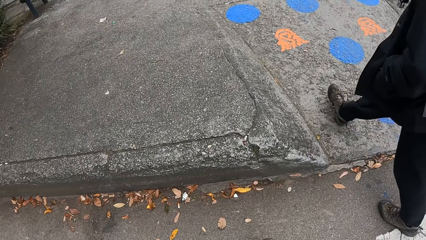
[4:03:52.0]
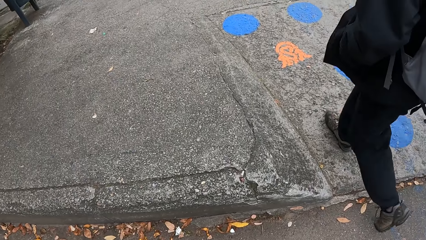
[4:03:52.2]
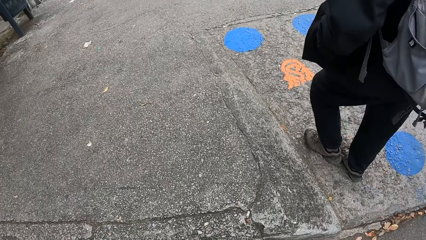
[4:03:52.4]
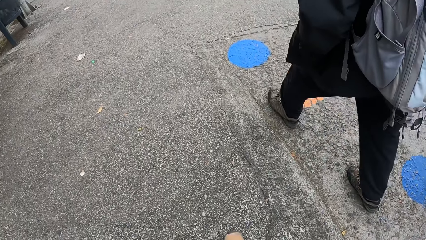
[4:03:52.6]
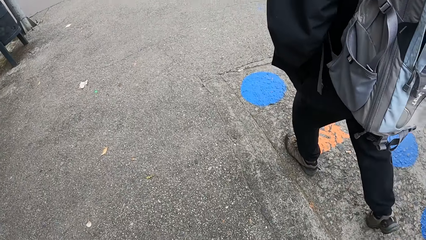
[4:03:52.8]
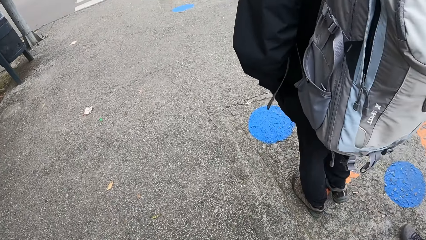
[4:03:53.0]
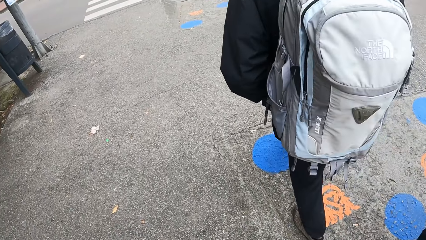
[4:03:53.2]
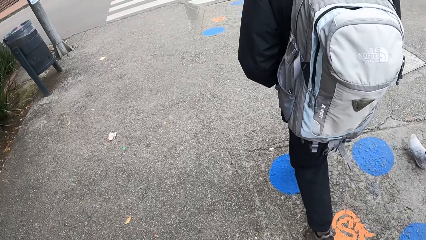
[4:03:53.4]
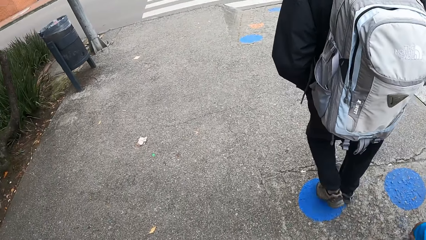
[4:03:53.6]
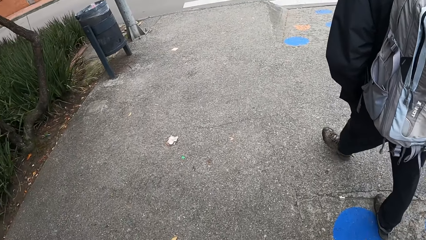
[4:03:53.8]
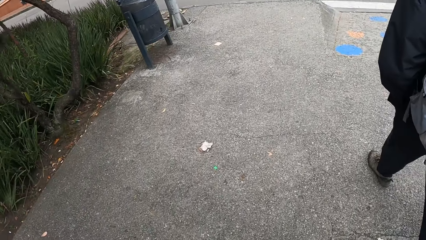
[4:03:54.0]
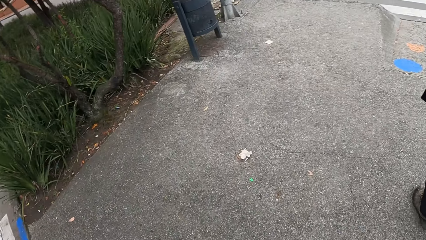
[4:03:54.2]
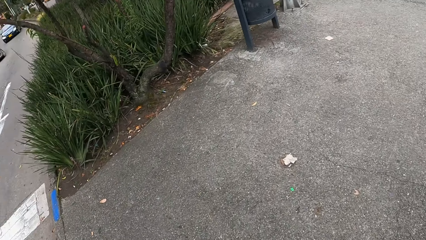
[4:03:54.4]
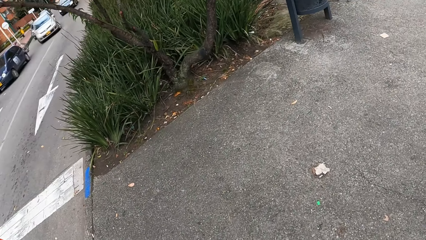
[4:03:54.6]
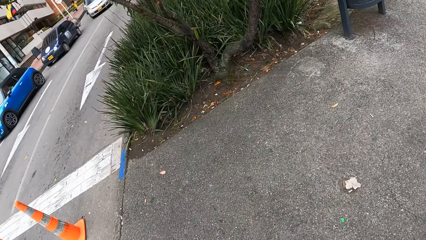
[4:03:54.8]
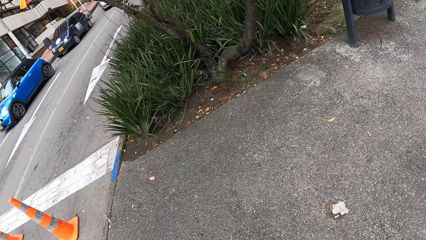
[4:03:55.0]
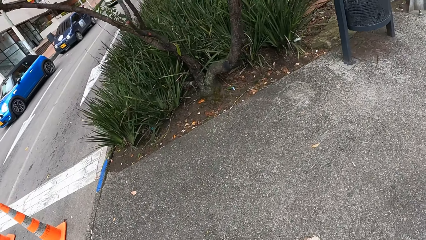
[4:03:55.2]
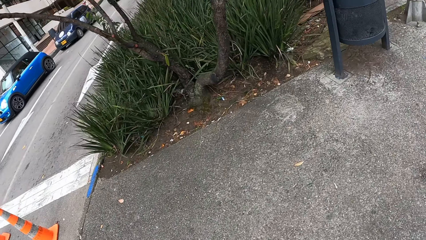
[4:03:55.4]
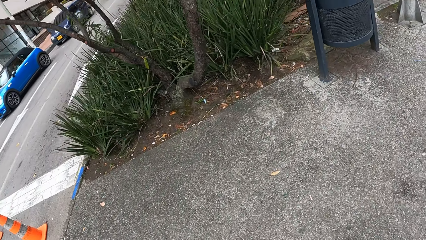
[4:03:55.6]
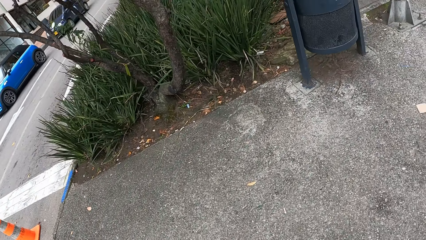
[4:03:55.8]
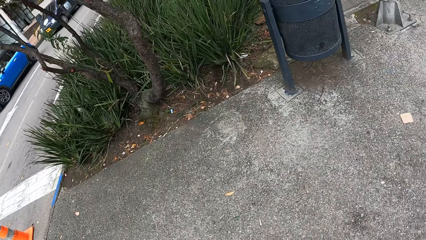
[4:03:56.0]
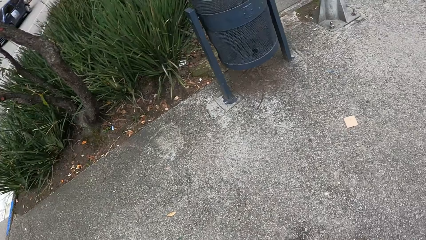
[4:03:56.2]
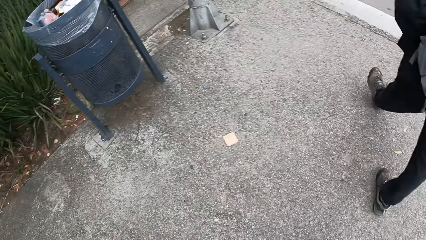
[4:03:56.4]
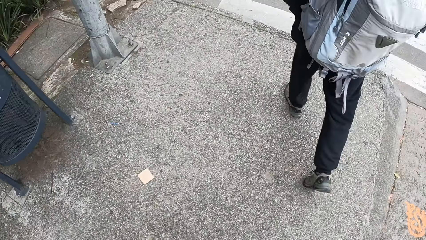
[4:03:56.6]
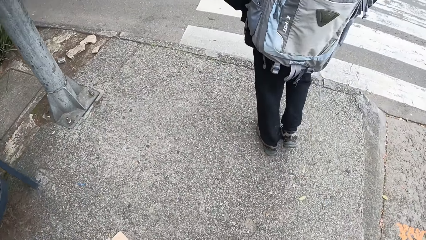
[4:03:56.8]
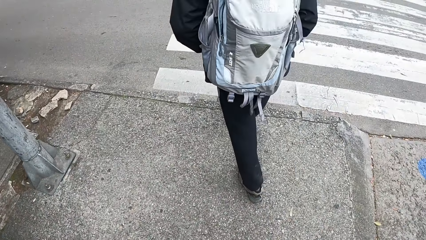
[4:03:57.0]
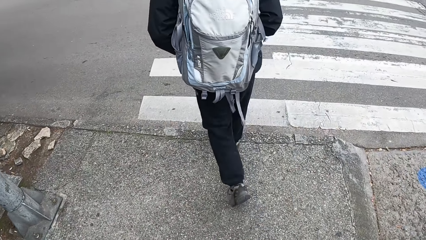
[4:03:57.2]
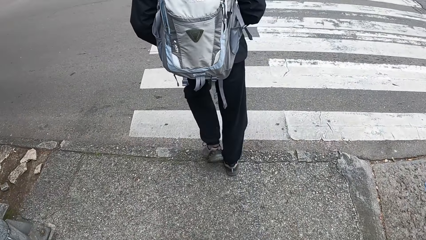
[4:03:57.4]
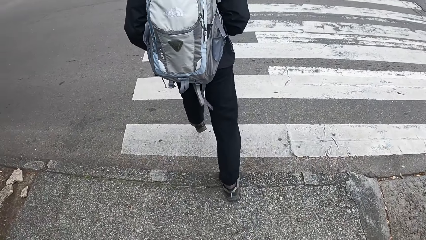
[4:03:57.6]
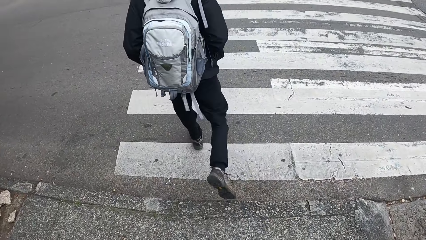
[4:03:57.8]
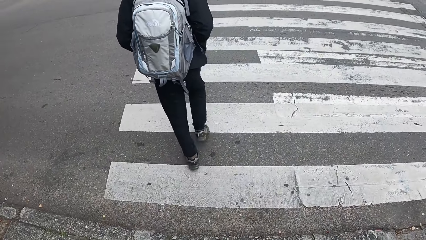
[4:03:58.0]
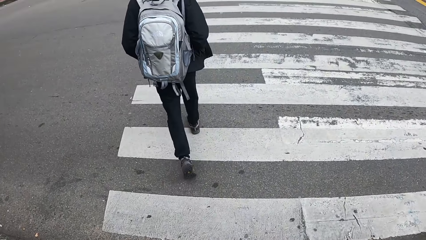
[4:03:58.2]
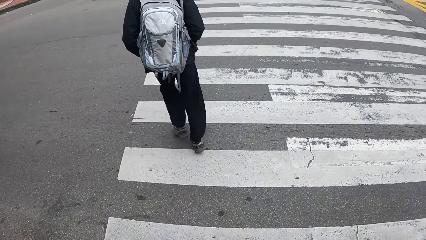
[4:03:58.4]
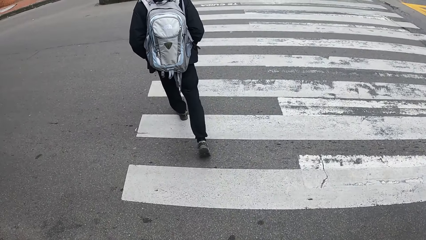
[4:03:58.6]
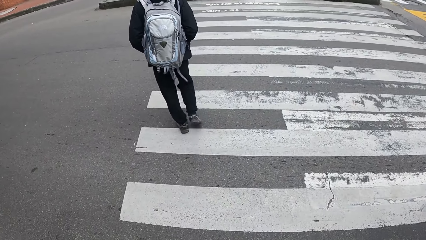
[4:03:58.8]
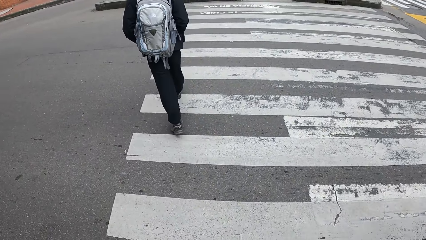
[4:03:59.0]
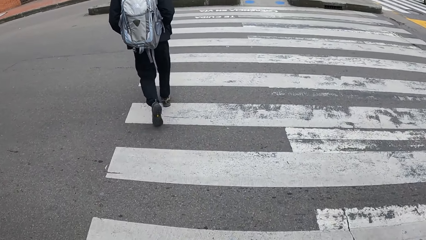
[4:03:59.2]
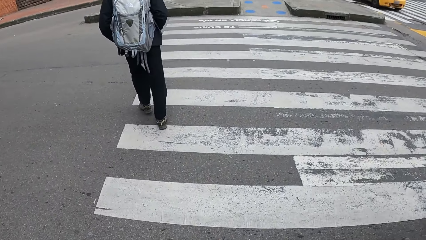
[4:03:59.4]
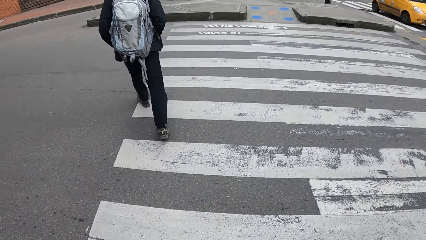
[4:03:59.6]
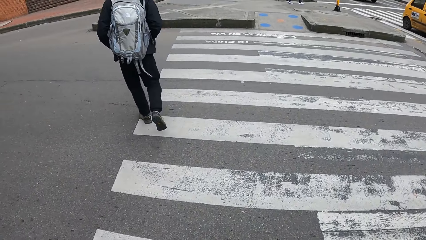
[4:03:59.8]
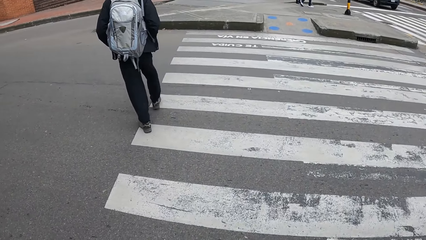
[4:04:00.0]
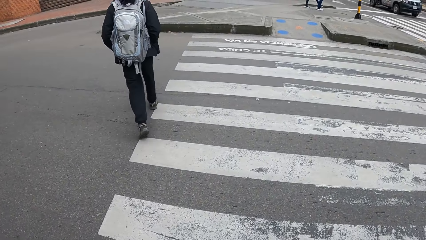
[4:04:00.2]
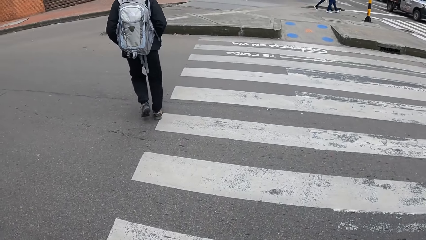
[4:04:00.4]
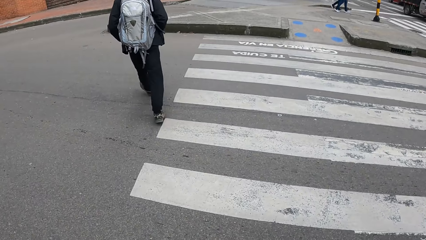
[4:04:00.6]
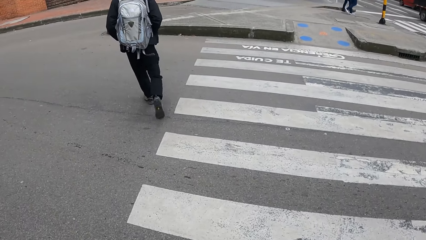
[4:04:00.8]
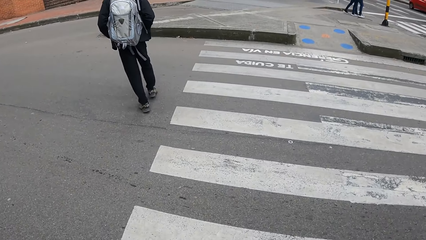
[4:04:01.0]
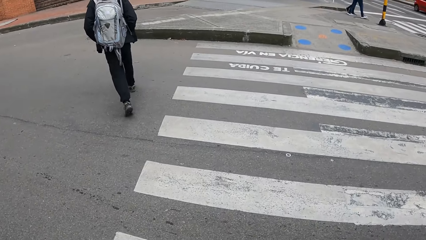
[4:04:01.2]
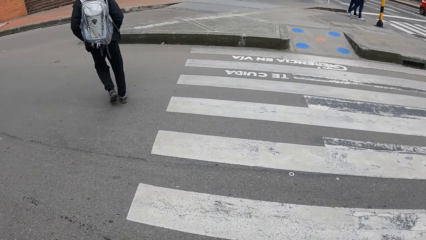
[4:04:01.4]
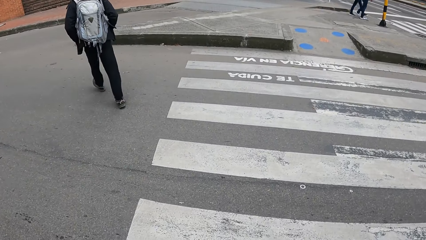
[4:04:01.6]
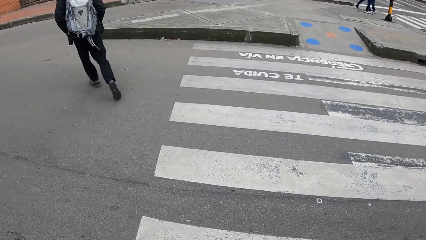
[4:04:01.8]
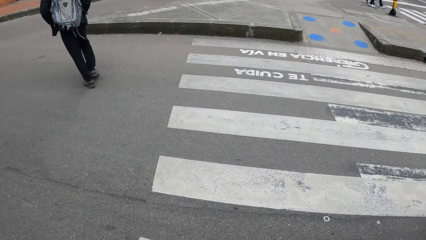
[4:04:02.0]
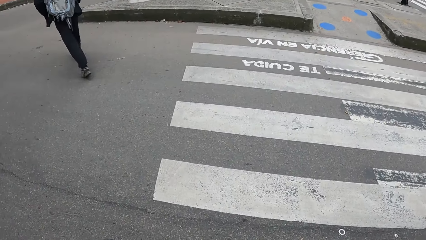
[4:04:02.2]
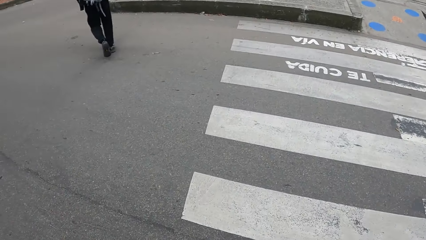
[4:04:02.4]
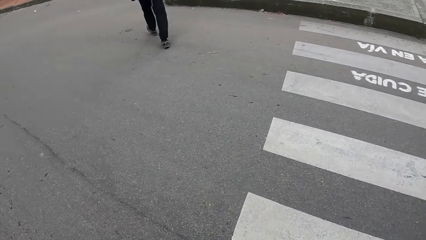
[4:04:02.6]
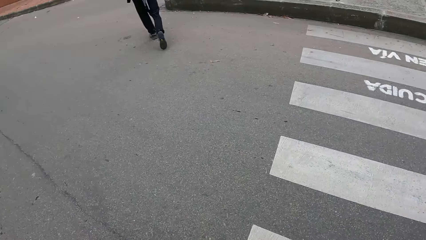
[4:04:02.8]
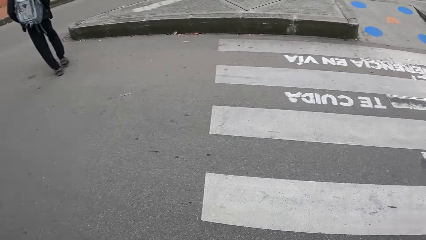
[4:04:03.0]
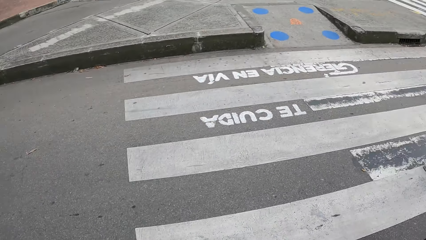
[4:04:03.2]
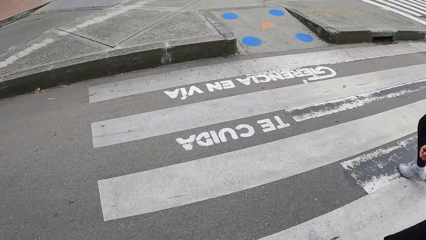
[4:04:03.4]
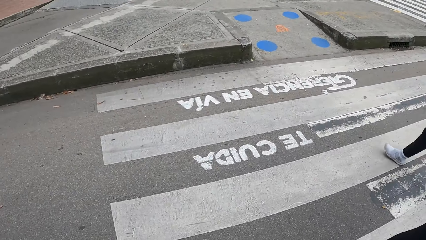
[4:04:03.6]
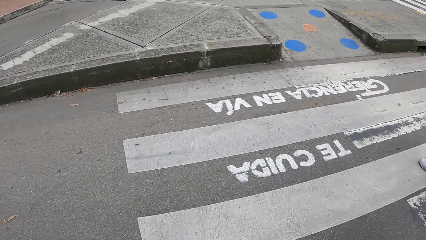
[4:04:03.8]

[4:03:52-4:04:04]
A man crosses a road. The camera wearer crosses the road.

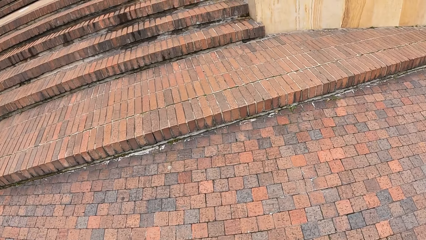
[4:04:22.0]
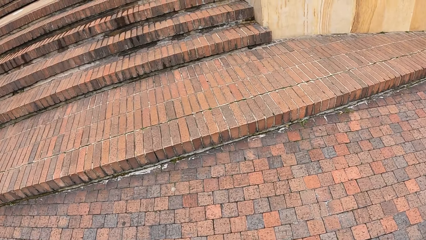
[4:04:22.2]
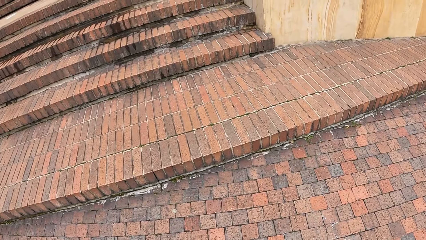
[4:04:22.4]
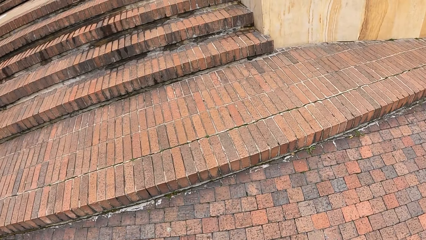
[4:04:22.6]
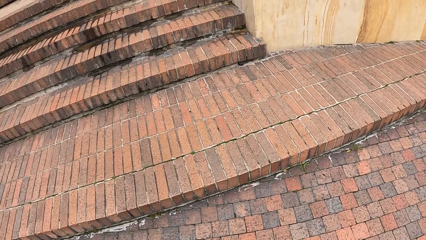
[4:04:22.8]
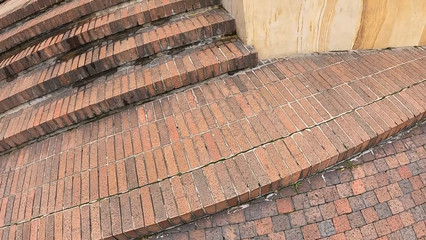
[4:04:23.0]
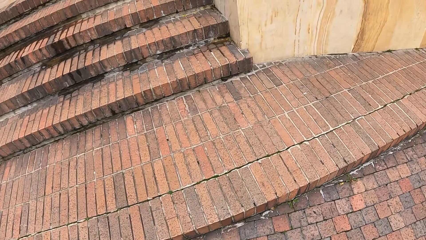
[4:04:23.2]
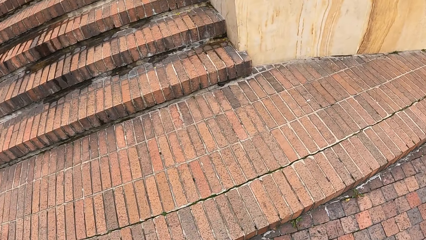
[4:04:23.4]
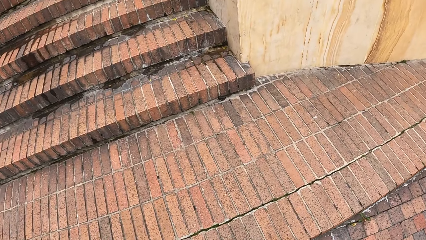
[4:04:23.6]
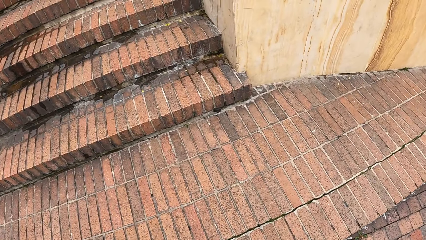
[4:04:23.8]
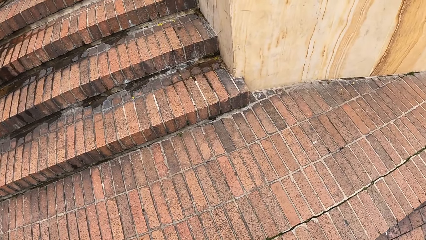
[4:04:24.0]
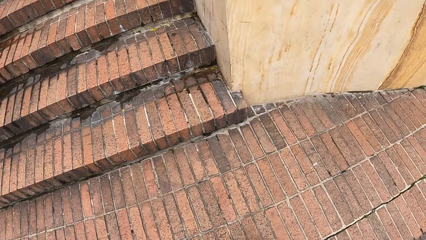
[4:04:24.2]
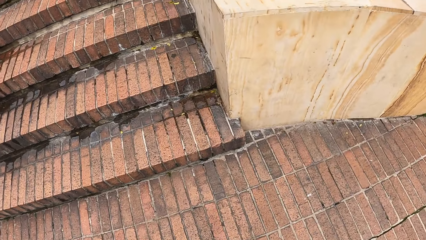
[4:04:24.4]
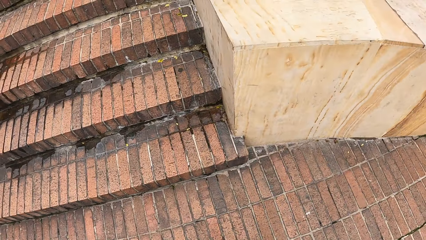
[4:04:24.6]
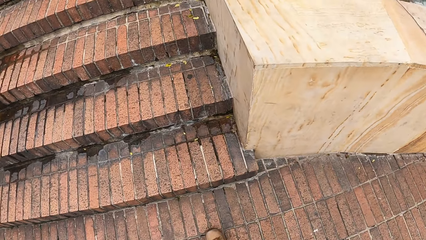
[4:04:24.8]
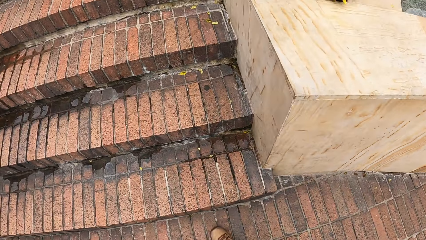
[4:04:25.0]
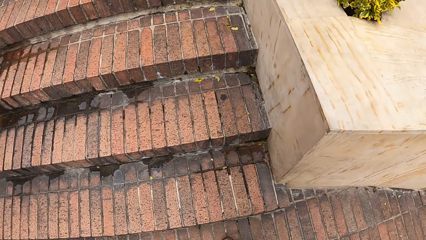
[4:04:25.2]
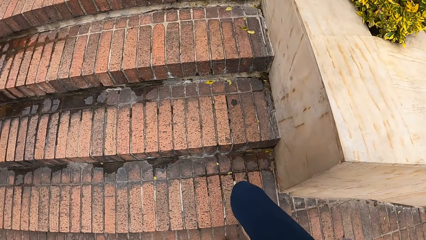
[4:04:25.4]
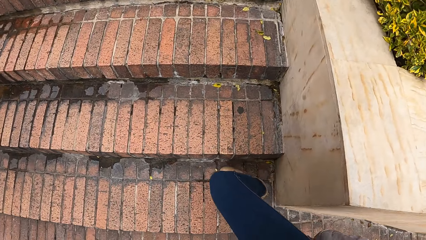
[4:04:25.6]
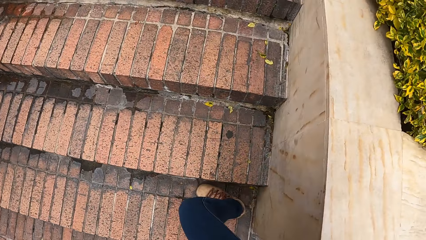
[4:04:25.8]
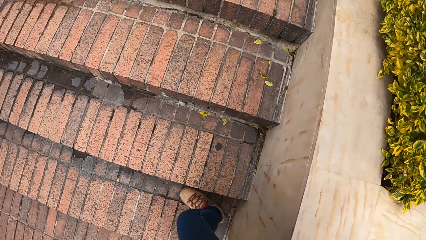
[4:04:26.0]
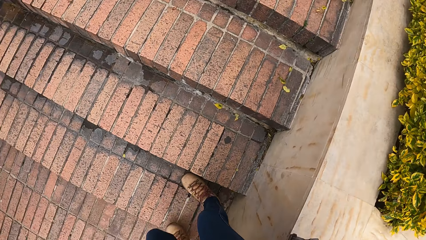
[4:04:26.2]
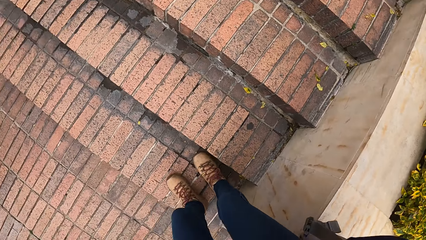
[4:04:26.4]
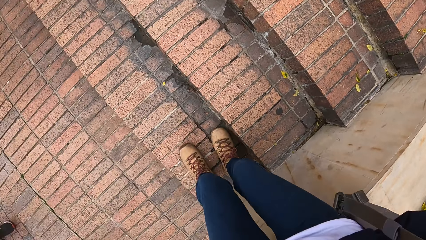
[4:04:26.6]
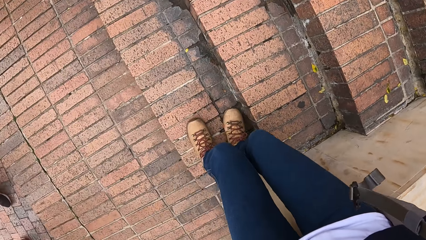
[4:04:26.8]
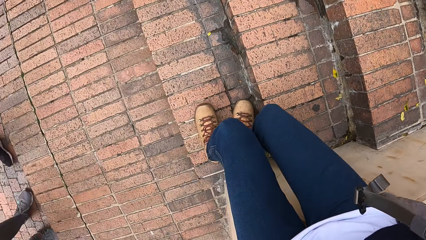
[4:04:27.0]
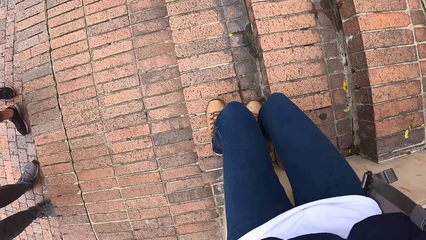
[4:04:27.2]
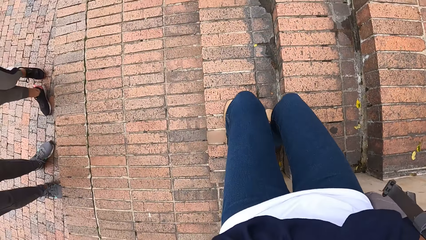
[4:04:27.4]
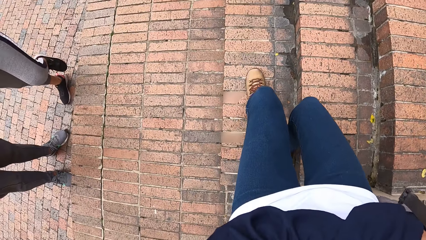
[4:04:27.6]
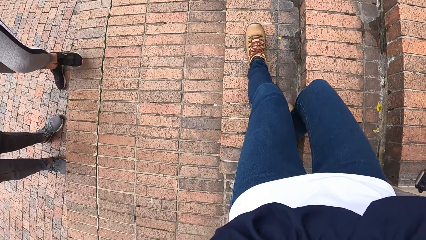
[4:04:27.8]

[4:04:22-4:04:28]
The camera wearer climbs up a stair. They sit on a platform.
